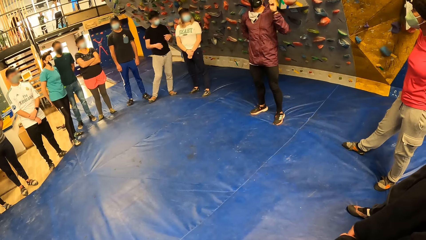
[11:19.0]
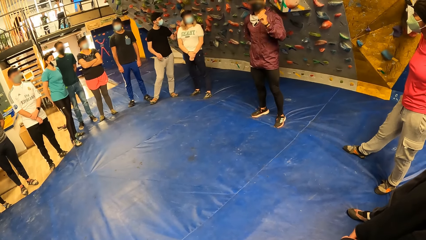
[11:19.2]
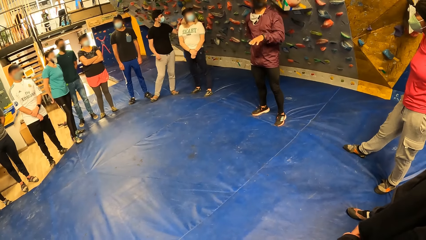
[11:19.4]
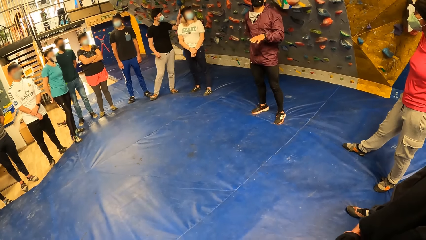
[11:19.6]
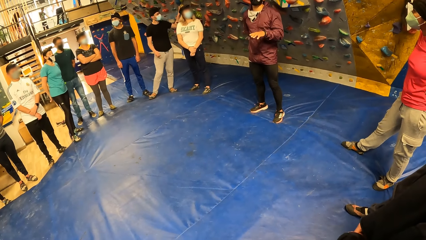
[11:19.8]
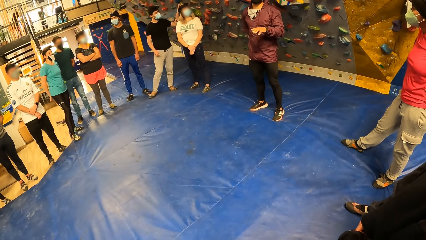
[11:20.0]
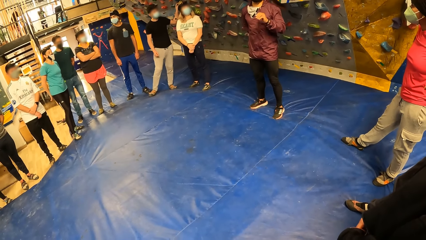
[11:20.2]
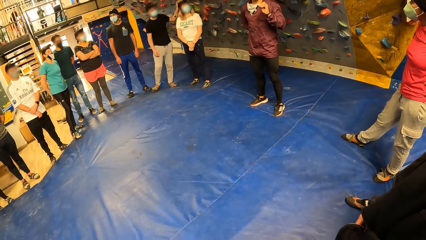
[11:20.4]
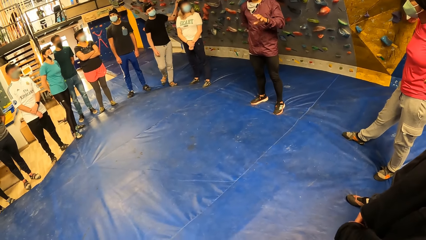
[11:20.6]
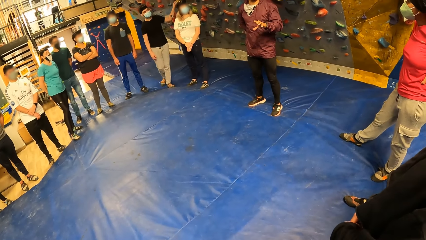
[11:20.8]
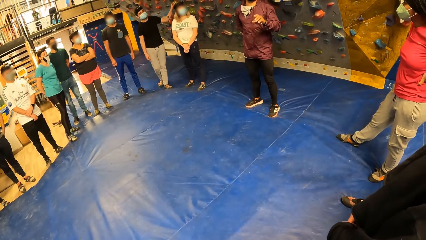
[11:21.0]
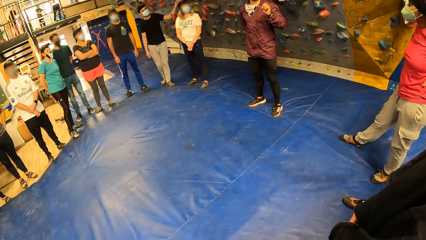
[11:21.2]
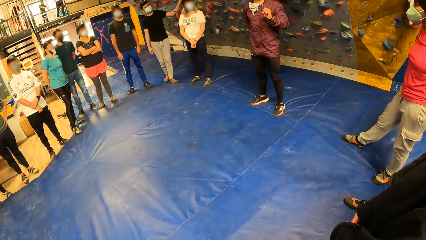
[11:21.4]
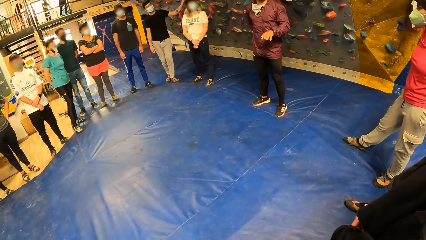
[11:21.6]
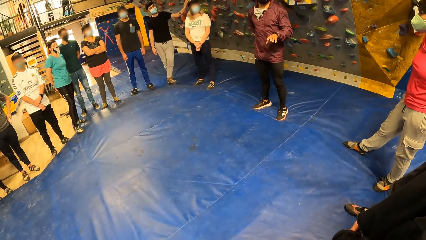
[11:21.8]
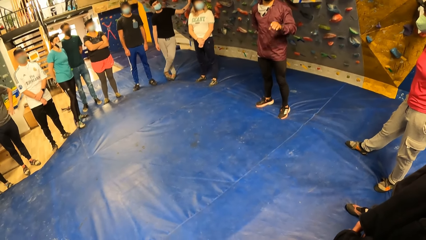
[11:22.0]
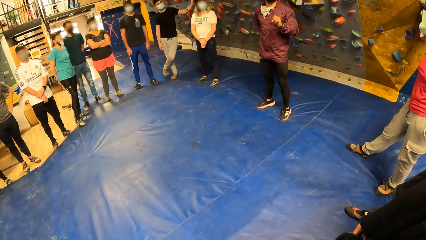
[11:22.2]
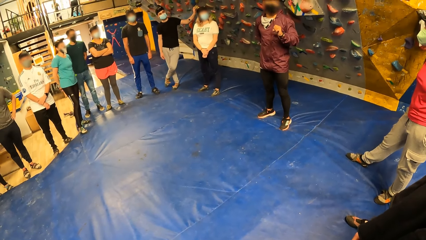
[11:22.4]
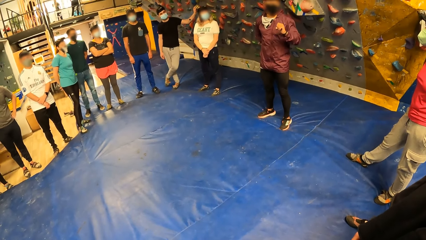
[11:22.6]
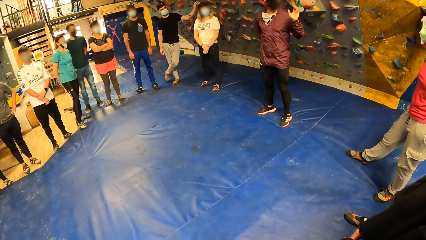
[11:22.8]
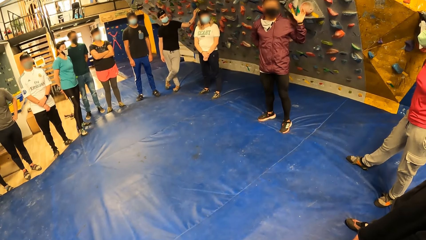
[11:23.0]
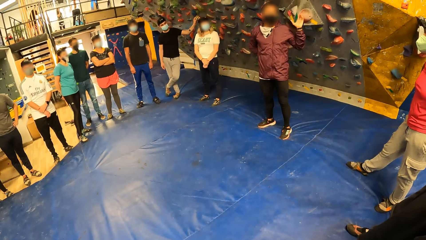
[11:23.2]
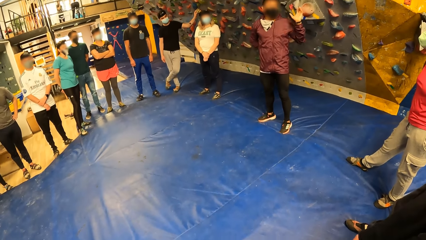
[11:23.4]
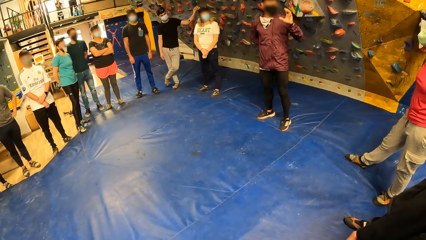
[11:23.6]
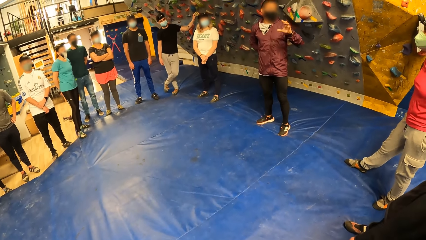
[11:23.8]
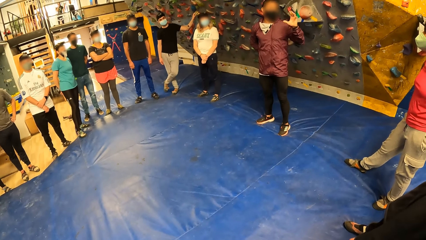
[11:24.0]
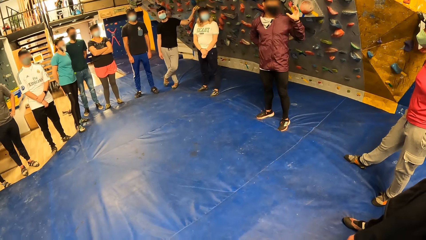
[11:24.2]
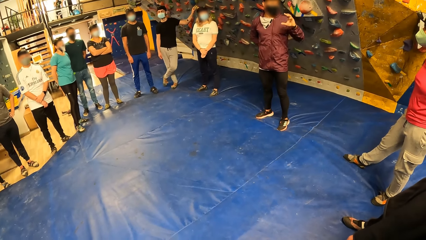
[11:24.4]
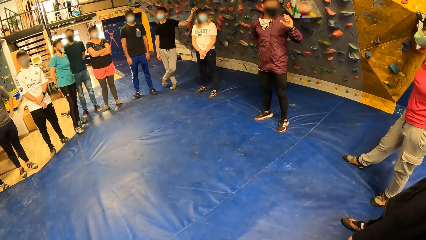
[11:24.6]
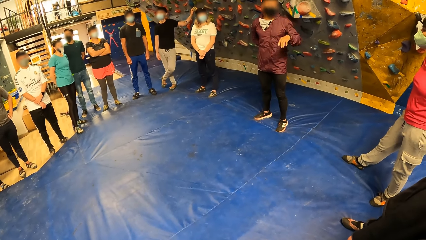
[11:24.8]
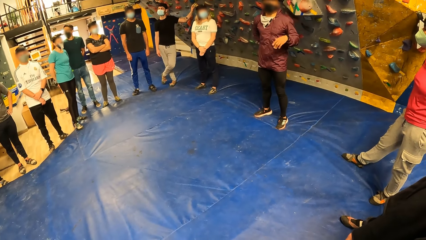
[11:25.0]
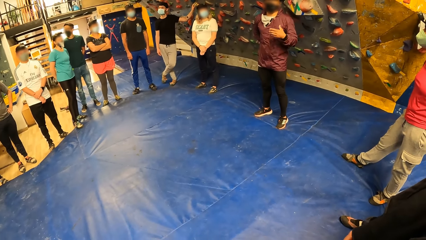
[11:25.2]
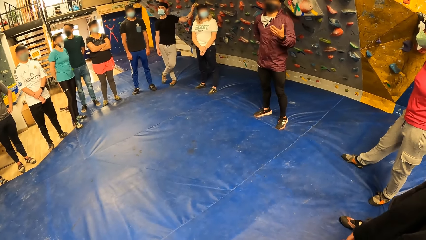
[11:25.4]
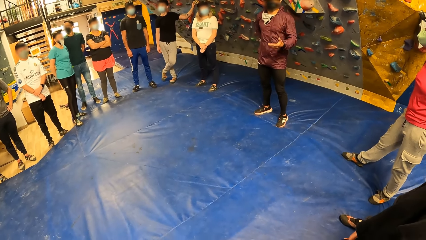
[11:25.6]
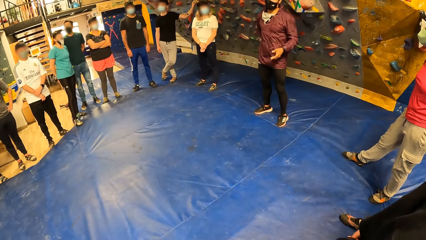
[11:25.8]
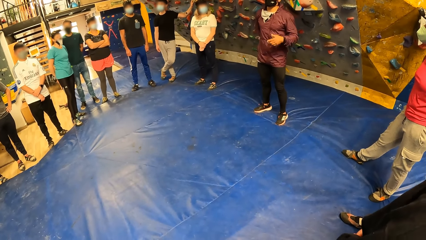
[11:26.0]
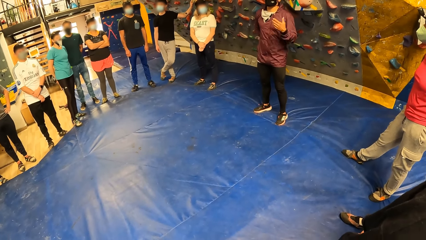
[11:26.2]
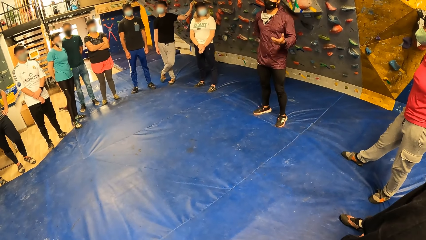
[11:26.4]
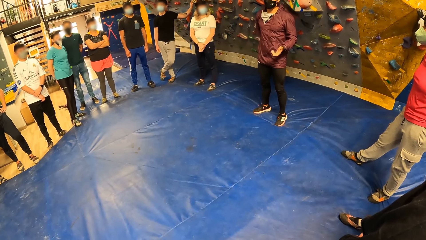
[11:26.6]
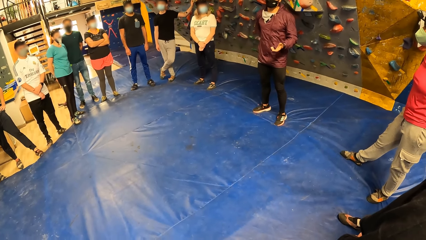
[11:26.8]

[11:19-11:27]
A man interacts with friends.

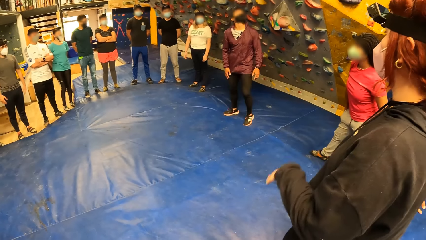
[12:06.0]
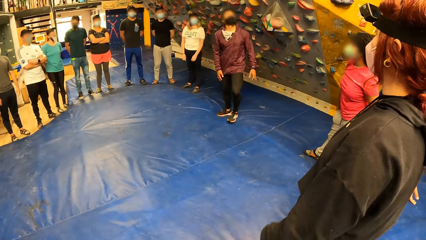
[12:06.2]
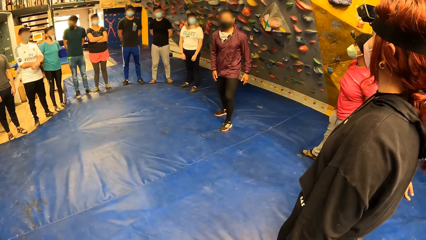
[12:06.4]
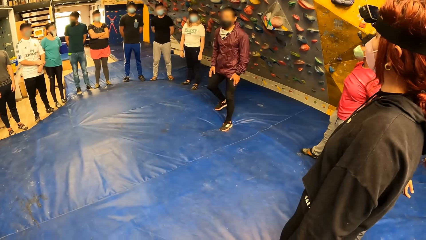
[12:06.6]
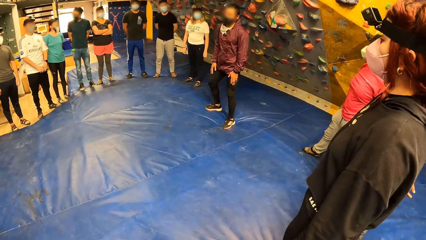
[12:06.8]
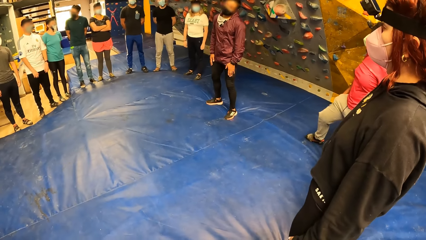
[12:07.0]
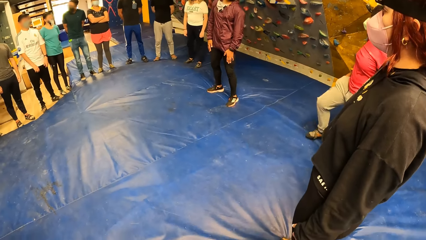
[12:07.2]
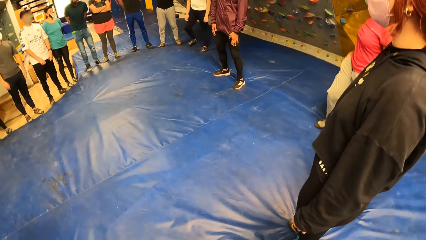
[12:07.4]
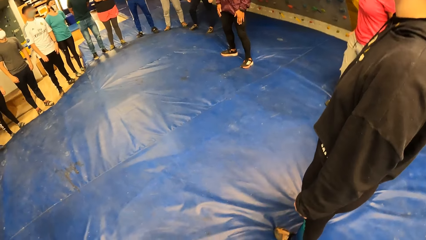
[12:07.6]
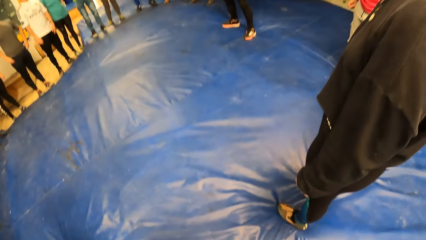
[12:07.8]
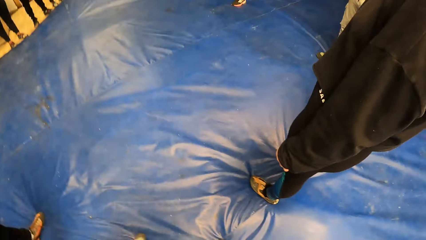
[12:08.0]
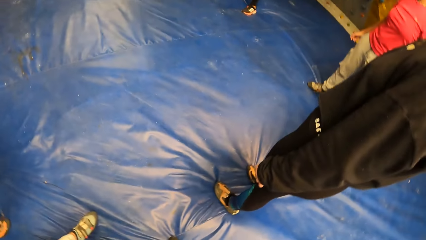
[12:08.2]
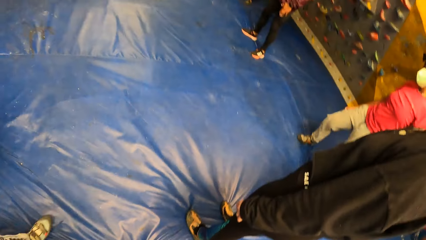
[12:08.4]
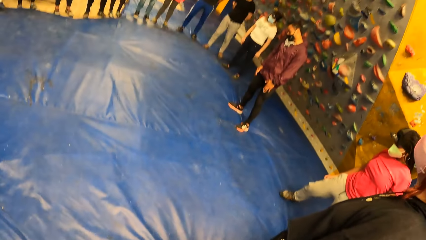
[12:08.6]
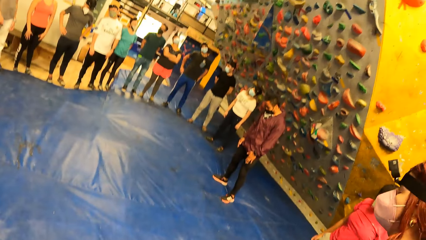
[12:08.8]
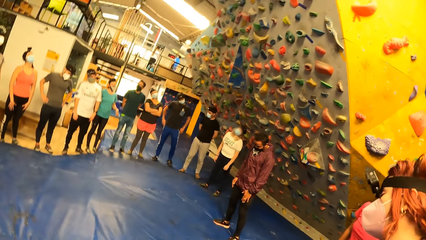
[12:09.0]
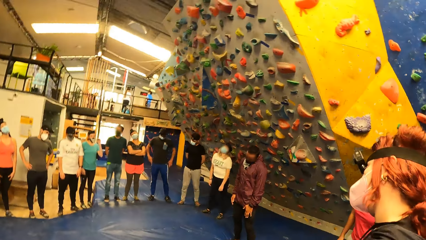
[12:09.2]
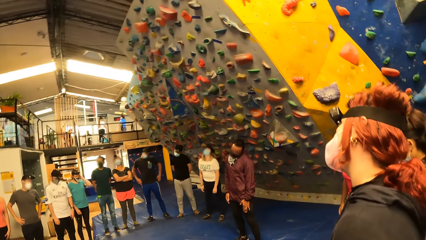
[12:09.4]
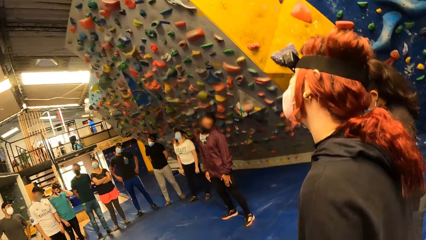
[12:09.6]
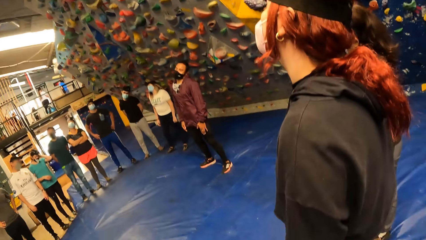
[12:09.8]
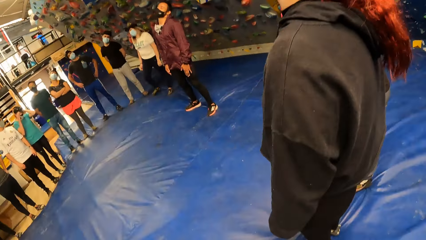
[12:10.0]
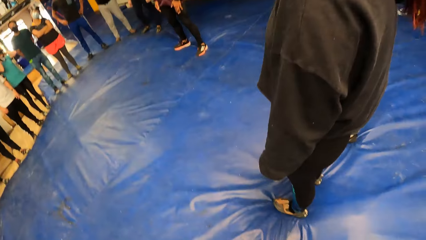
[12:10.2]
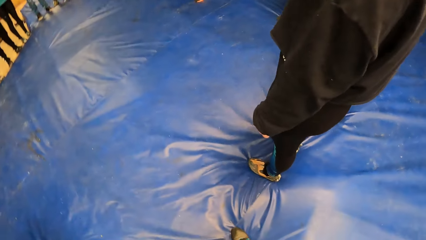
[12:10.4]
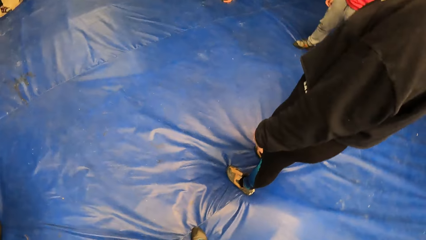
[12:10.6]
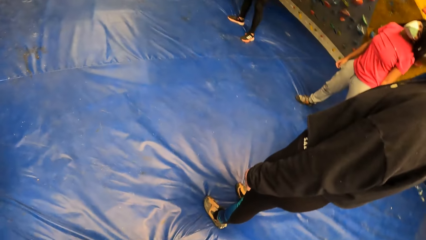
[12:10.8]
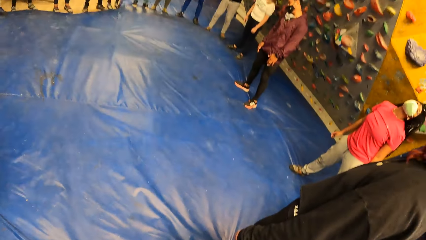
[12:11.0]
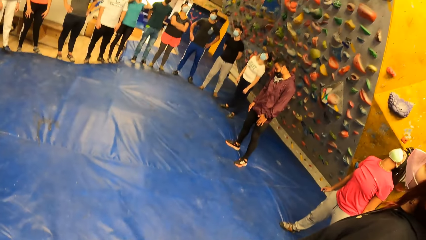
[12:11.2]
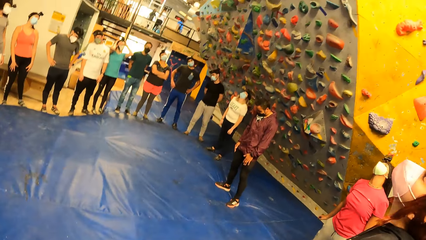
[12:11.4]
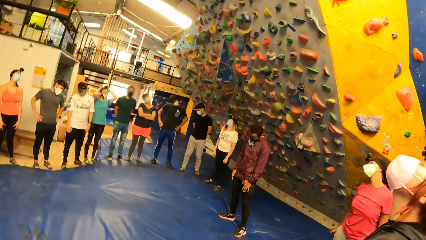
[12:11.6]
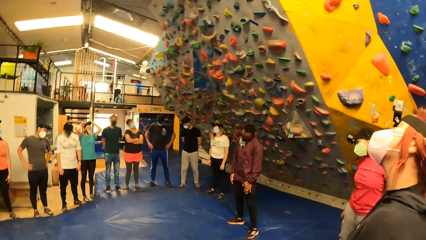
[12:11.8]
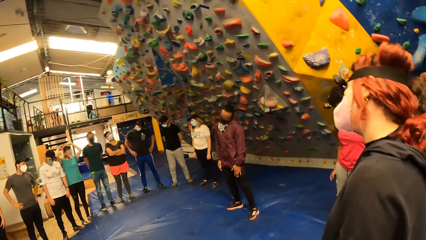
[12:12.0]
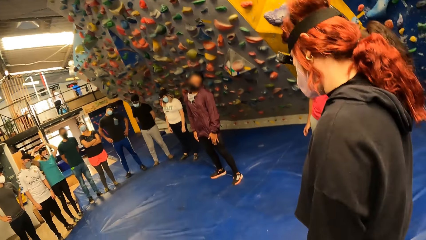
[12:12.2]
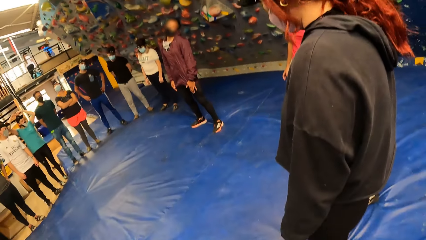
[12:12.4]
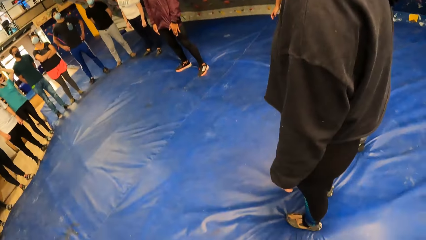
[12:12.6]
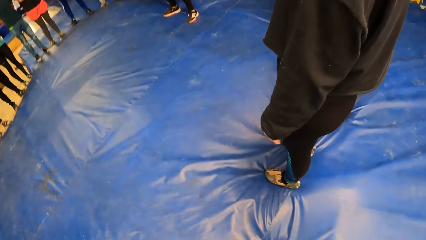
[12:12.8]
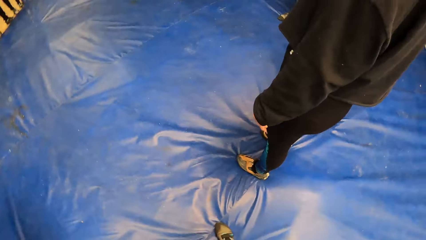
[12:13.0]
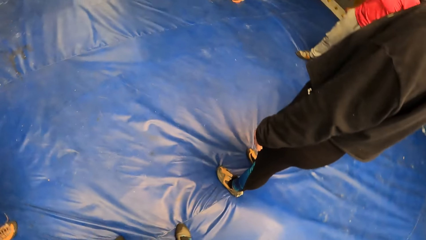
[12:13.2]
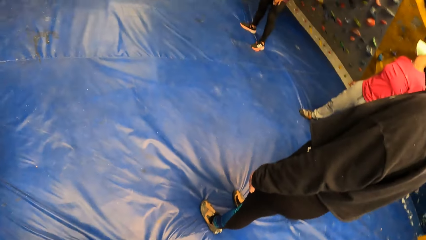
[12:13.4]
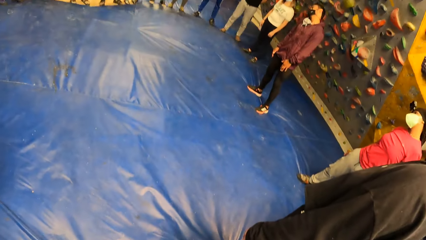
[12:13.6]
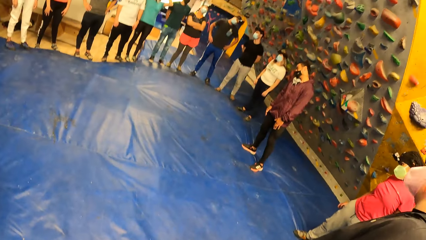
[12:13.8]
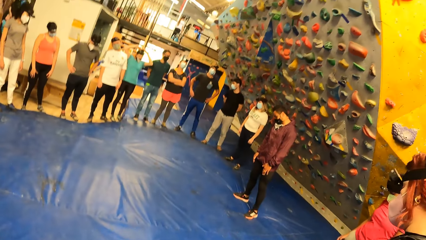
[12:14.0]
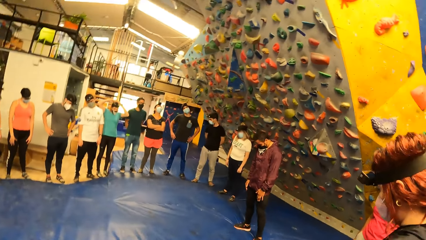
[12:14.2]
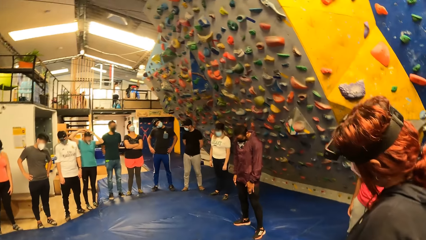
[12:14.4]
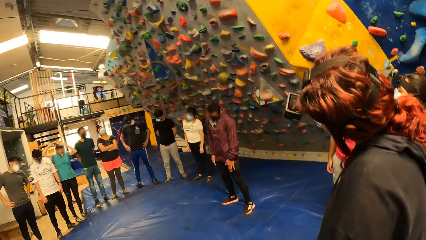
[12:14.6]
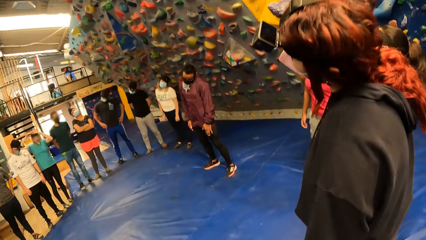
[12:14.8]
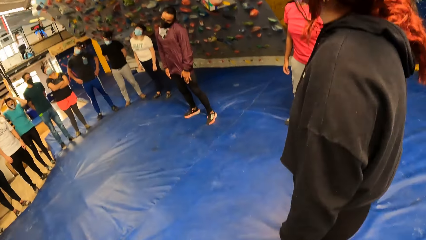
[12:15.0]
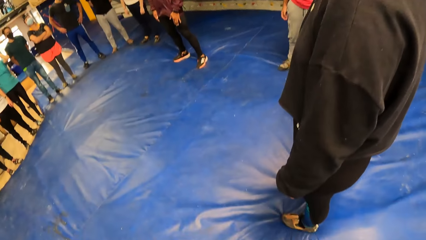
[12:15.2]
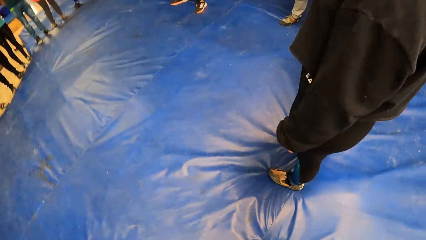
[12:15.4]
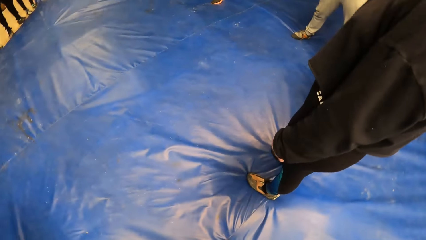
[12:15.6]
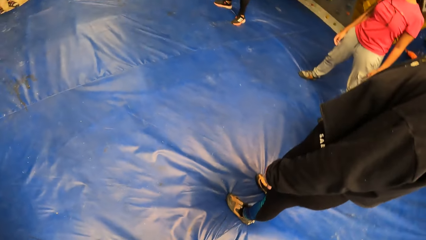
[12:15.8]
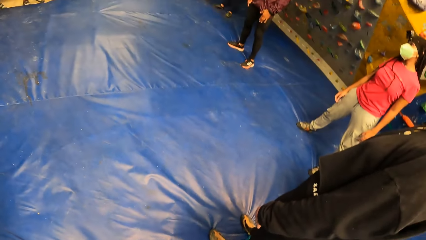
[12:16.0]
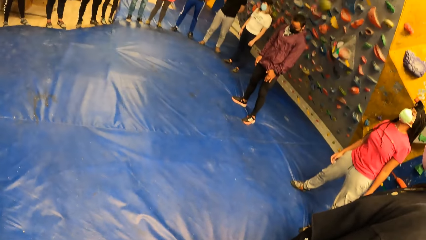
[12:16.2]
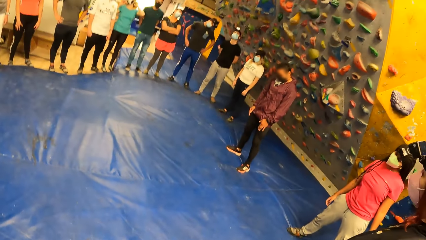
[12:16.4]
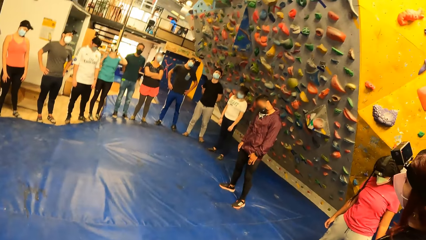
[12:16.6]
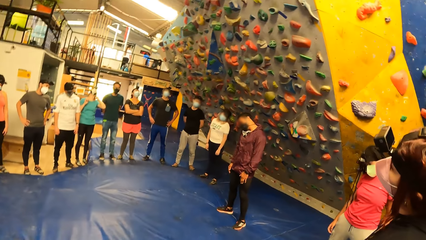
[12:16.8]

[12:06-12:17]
The camera wearer exercises her body in the gym. The group of people exercise their bodies in the gym. The camera wearer looks down. She looks around. She looks down. She looks around.
